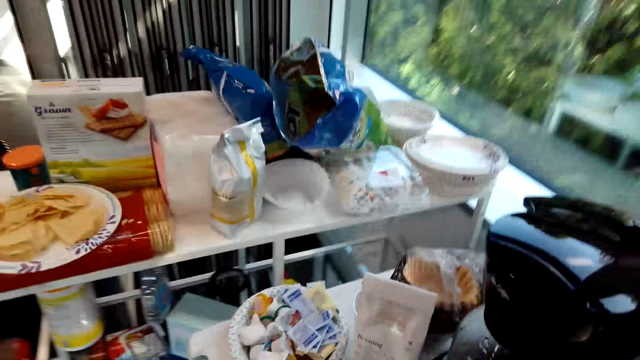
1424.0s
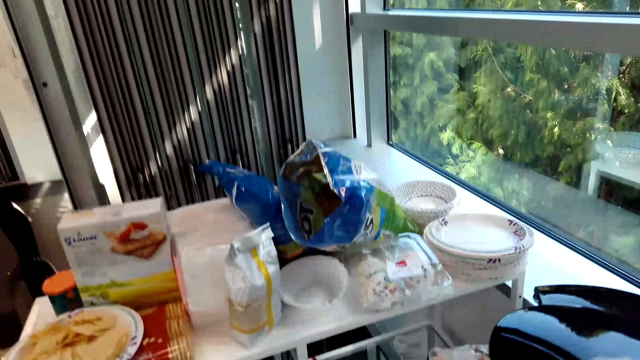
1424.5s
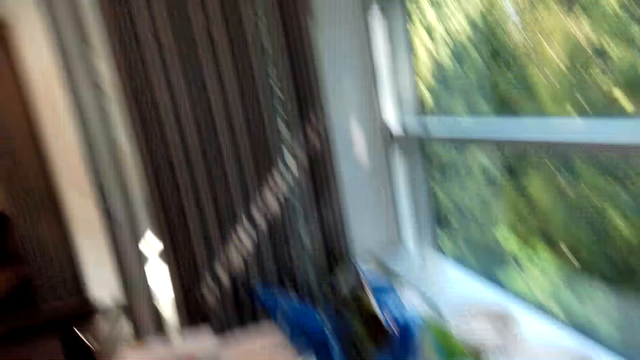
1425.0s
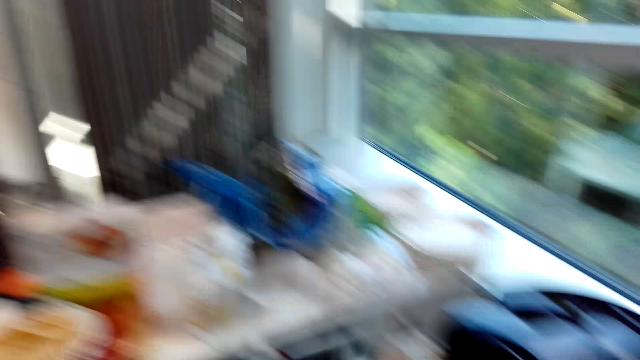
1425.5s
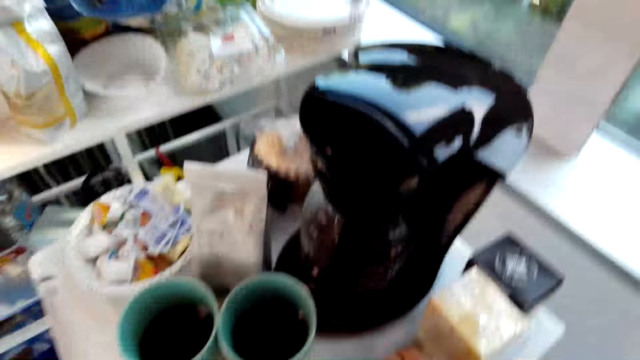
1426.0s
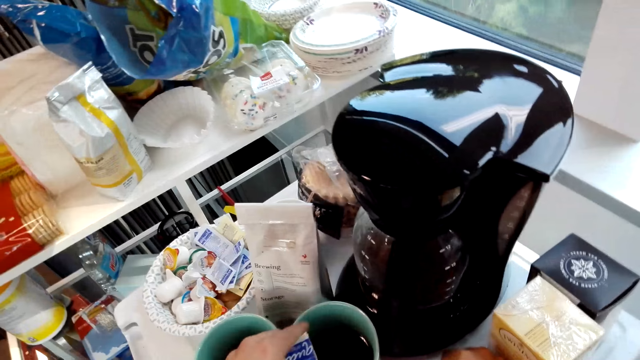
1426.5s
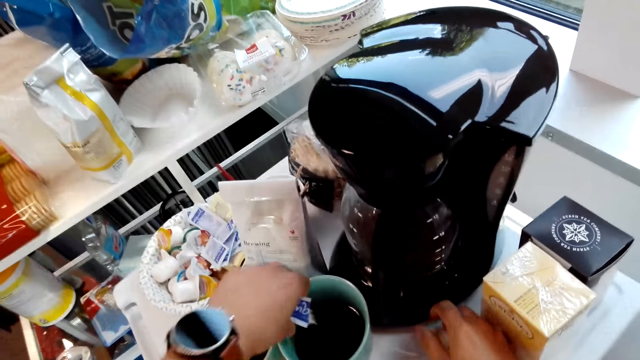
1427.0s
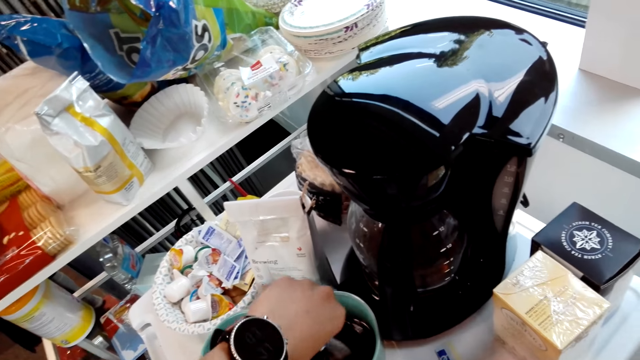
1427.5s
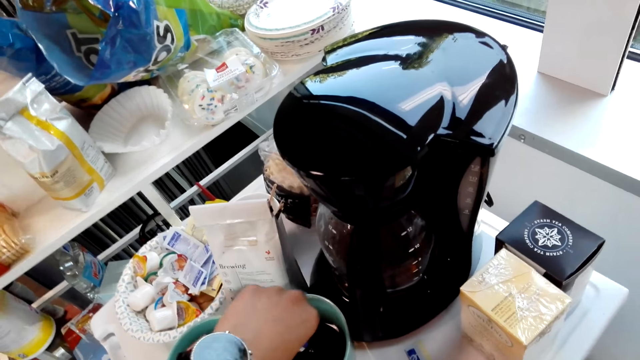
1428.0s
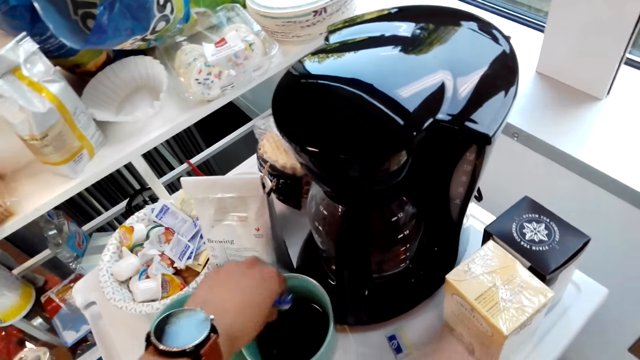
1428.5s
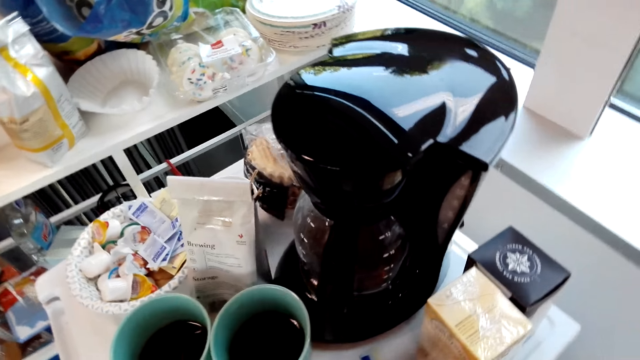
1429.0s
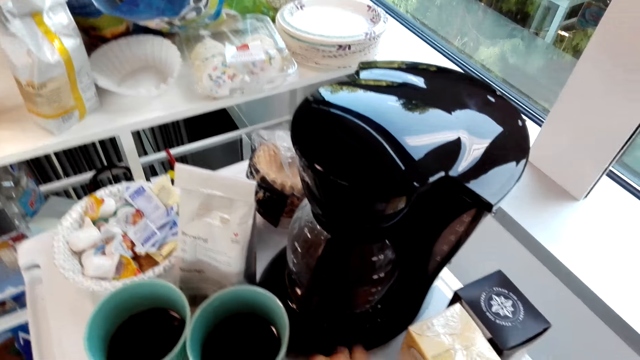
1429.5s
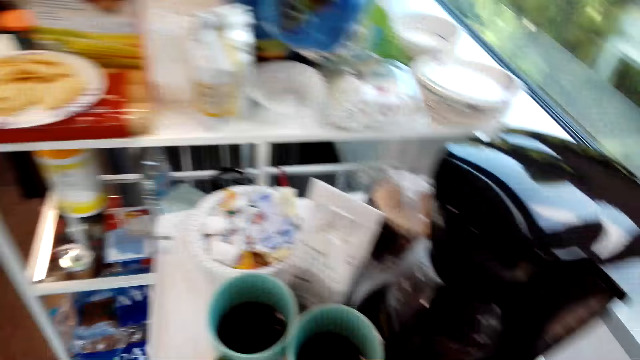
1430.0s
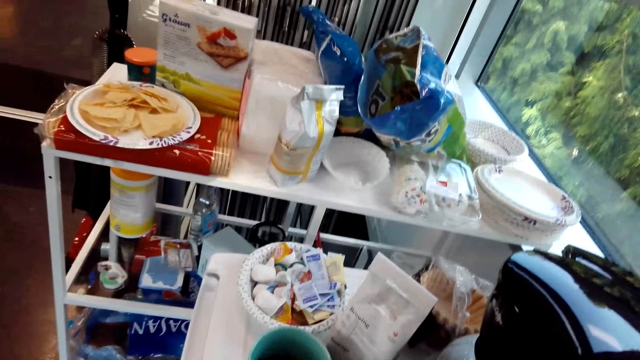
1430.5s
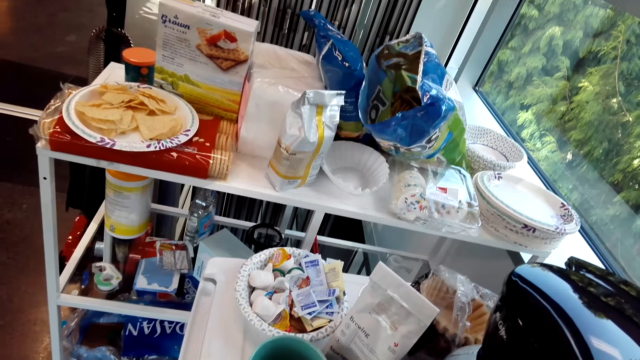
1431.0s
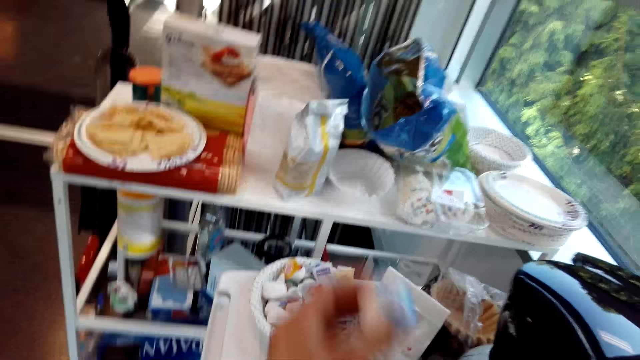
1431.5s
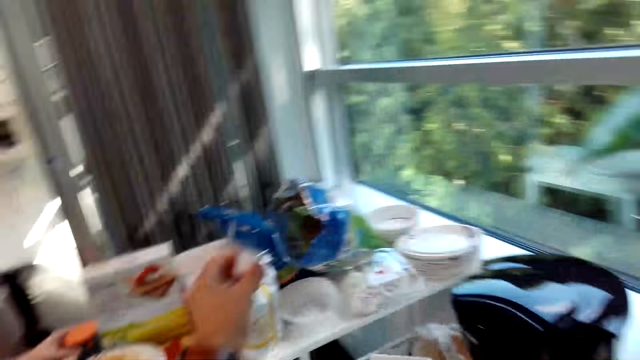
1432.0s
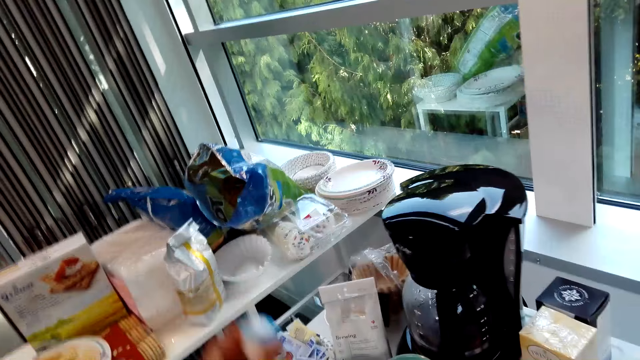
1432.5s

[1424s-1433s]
The camera wearer puts sugar in the tea.

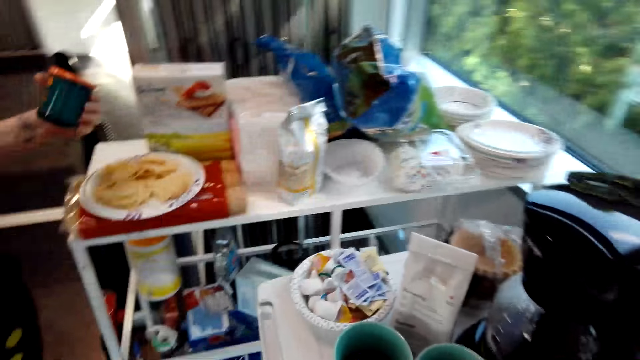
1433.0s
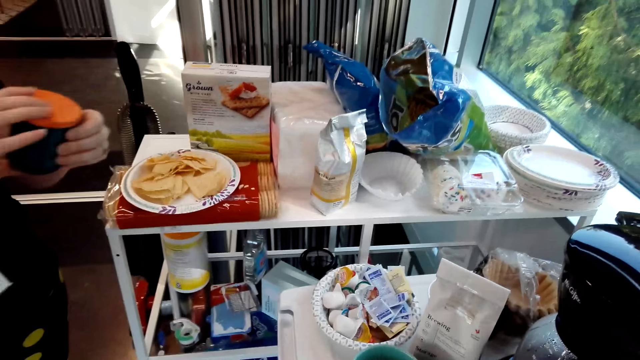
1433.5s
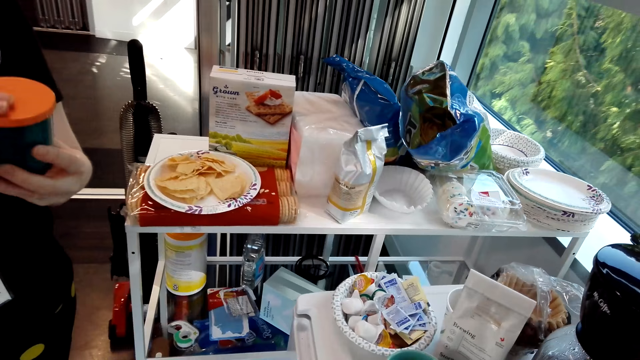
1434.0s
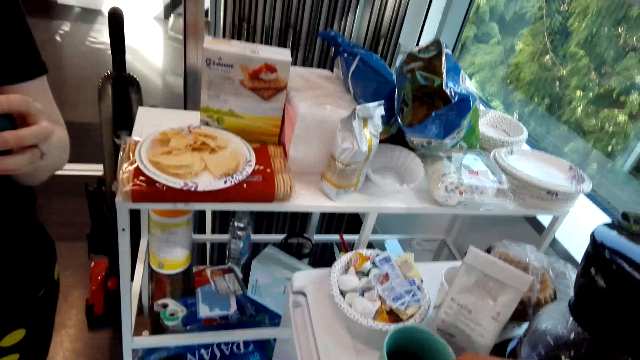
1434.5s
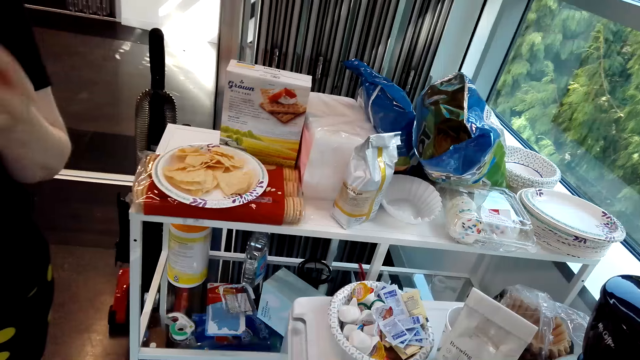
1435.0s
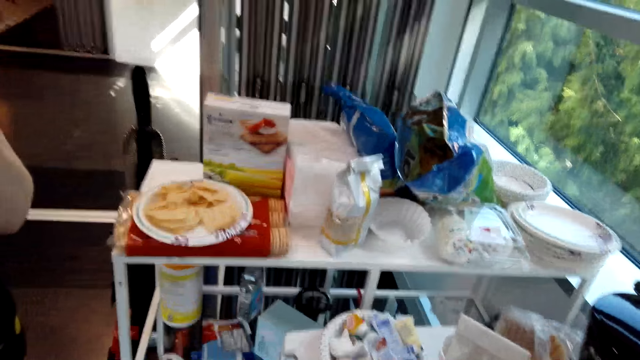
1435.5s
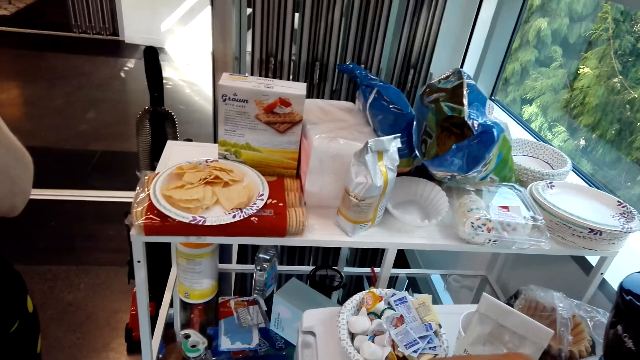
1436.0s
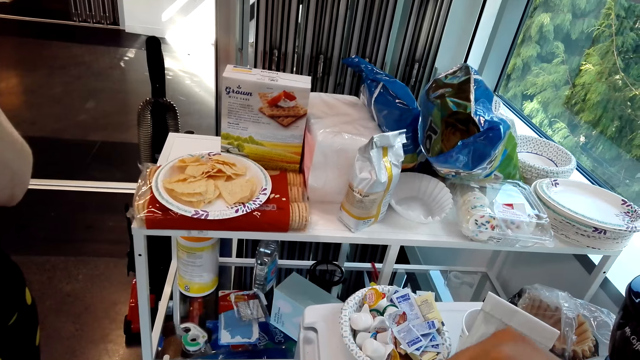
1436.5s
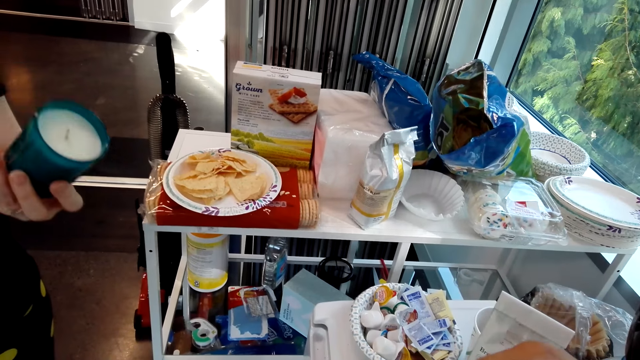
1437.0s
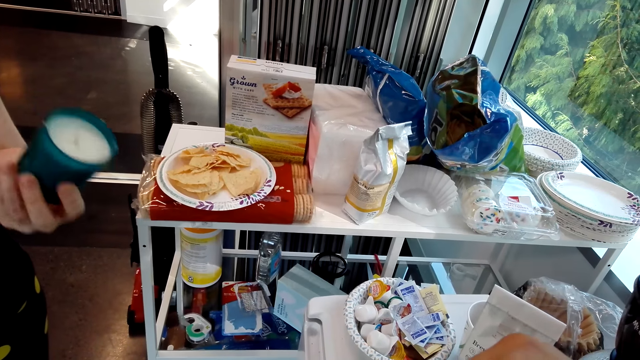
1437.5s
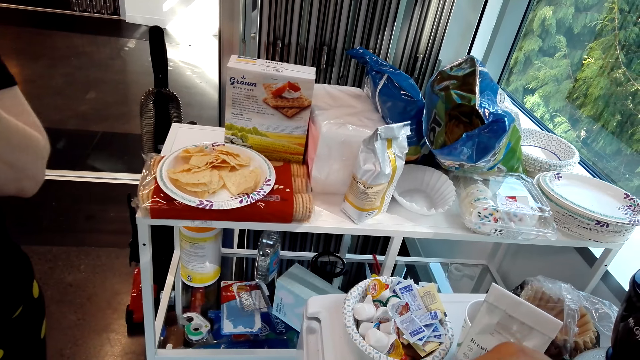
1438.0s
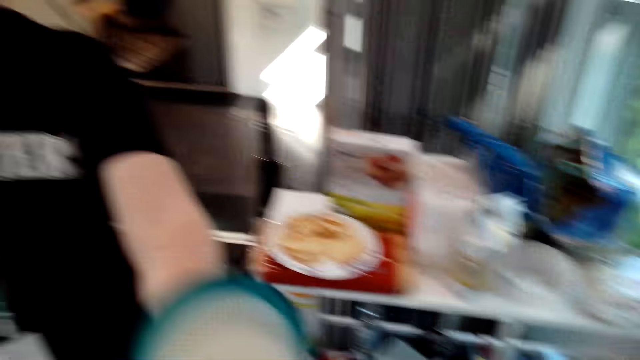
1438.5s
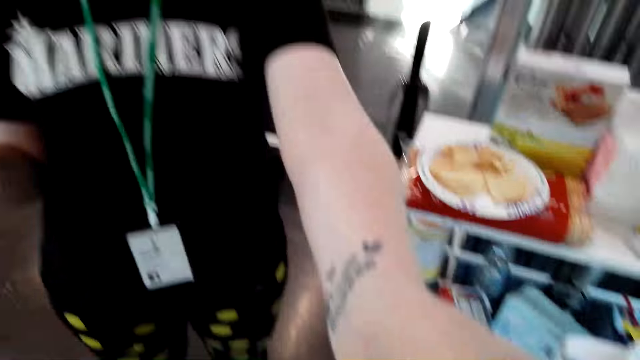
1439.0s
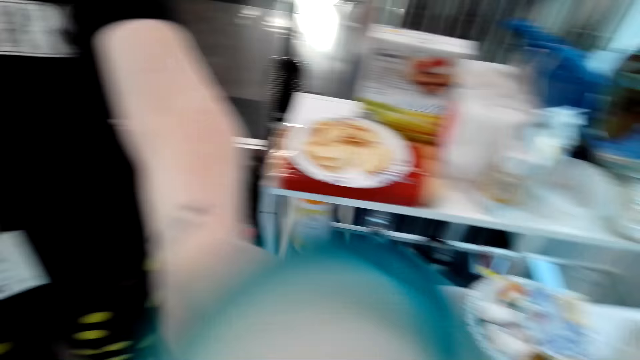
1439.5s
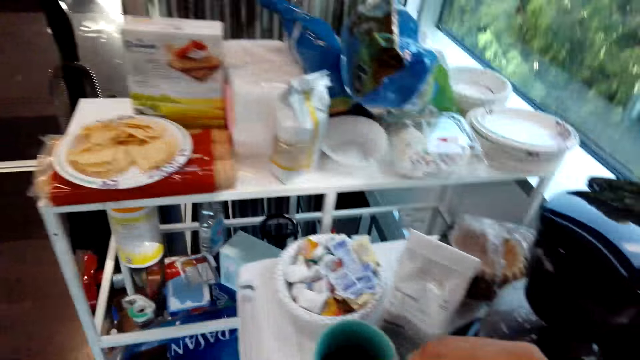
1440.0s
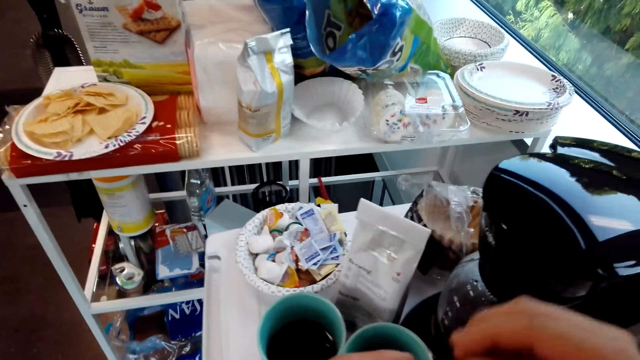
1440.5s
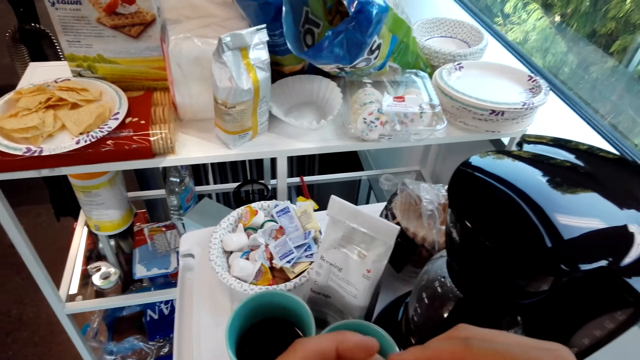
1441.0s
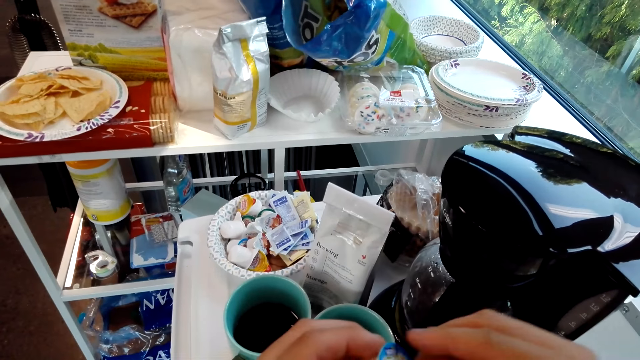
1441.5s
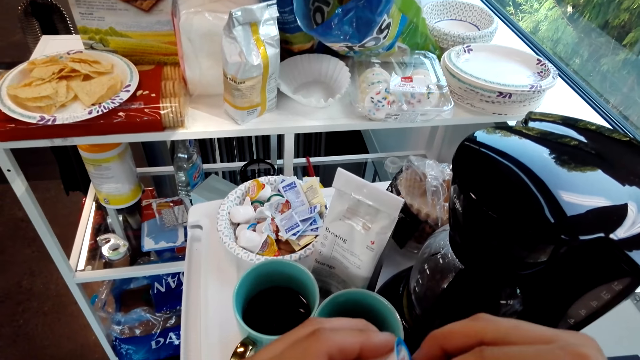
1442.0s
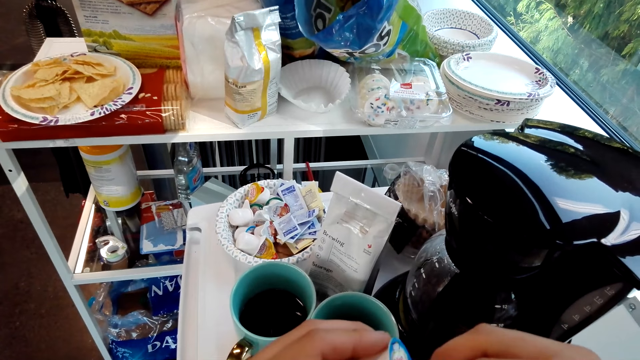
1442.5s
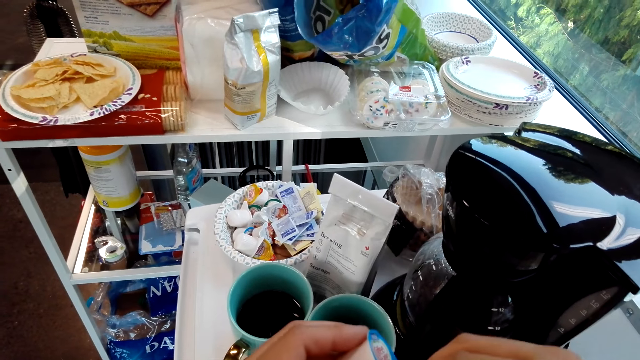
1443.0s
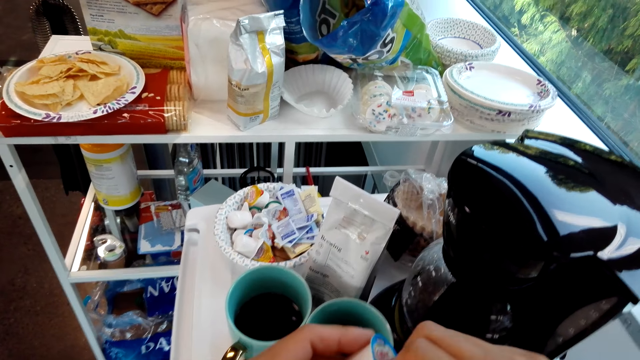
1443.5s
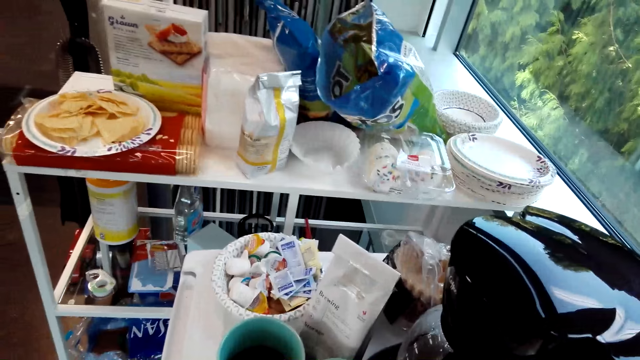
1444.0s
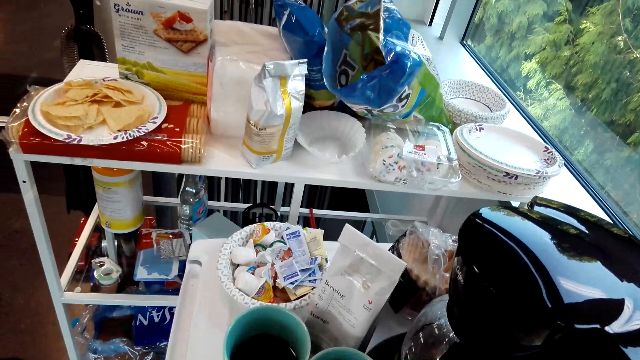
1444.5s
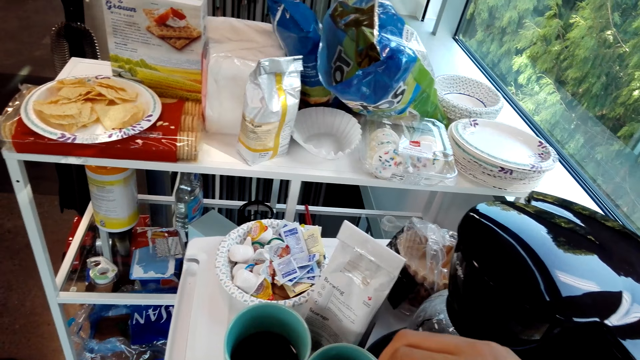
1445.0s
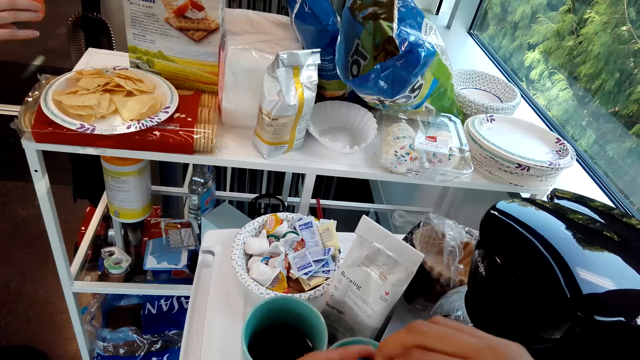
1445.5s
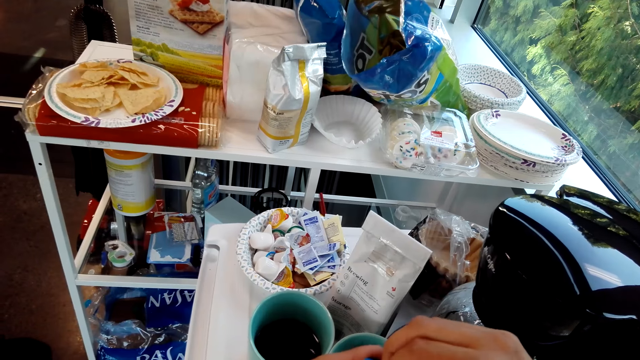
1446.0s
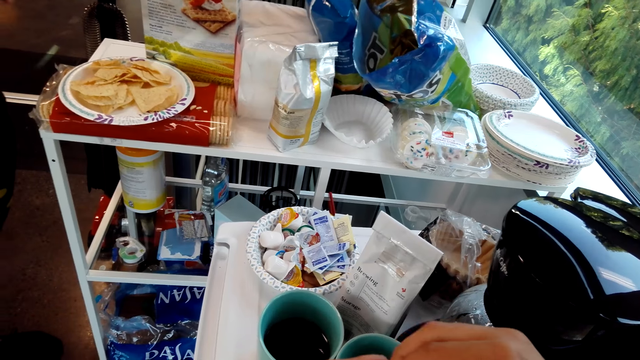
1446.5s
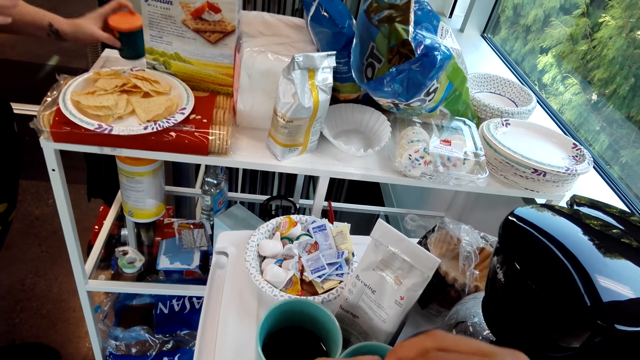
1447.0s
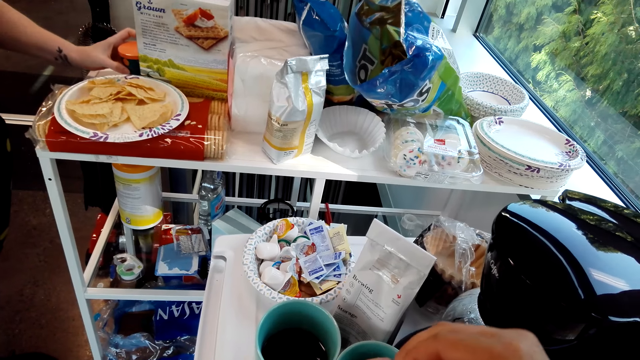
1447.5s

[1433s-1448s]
A lady holds a tin. The lady holds a candle. She stretches the candle towards the camera wearer. The camera wearer opens the packet of cream.
